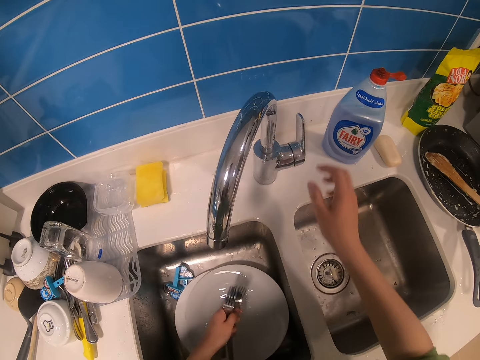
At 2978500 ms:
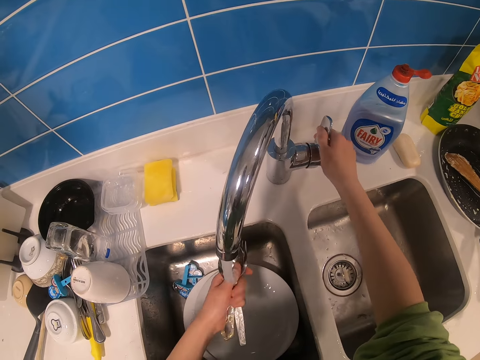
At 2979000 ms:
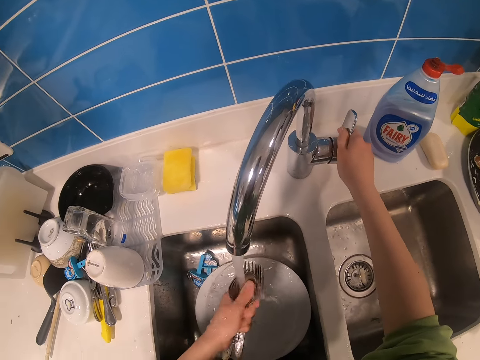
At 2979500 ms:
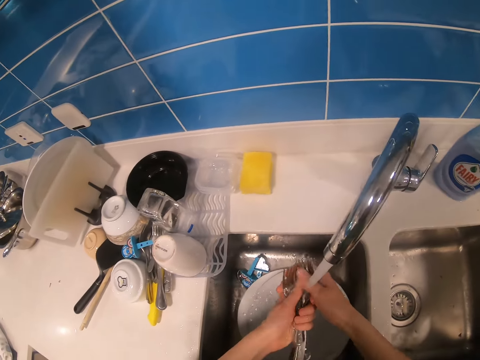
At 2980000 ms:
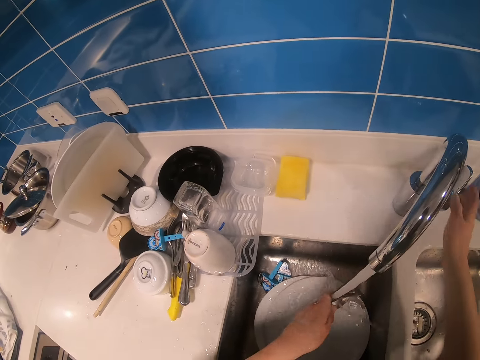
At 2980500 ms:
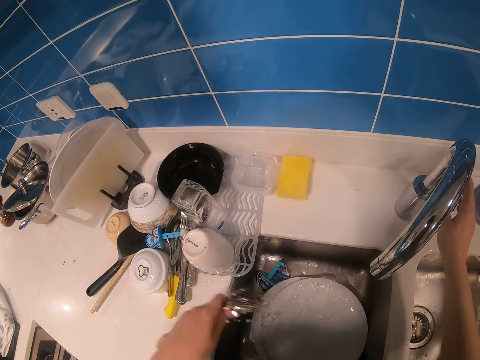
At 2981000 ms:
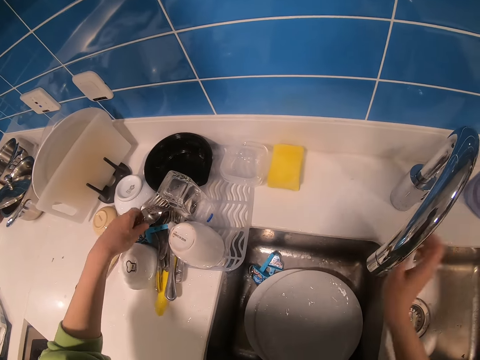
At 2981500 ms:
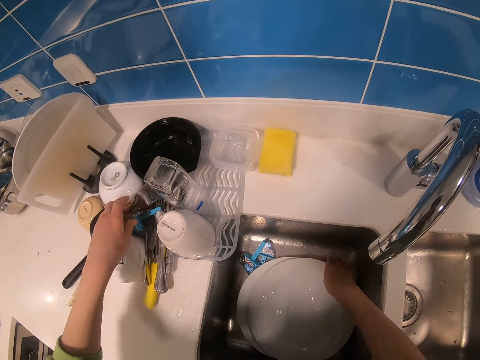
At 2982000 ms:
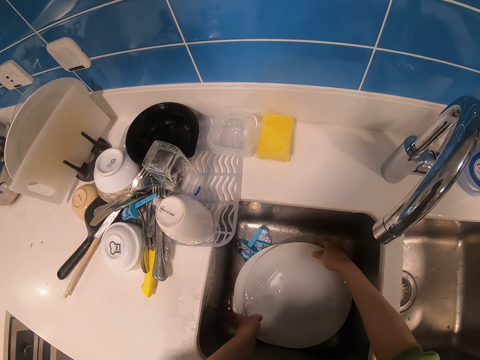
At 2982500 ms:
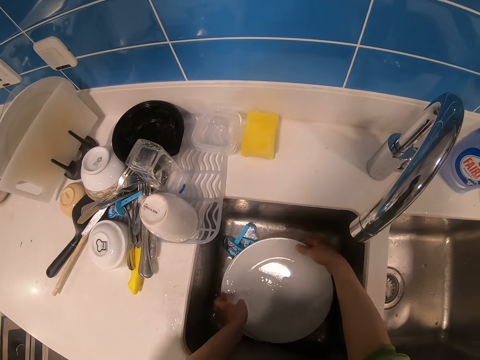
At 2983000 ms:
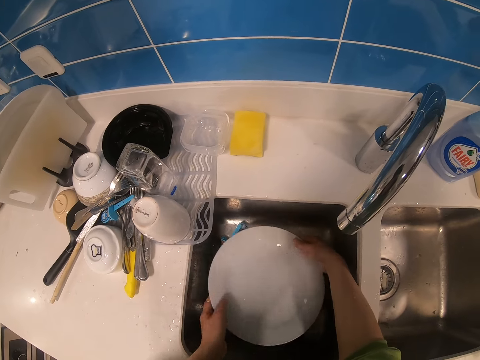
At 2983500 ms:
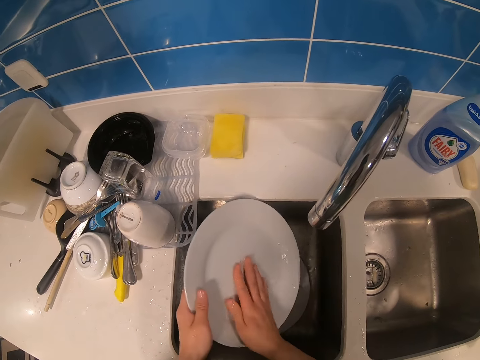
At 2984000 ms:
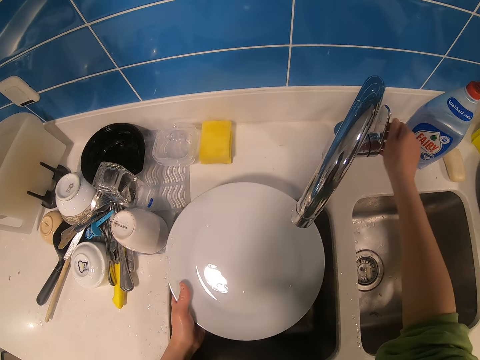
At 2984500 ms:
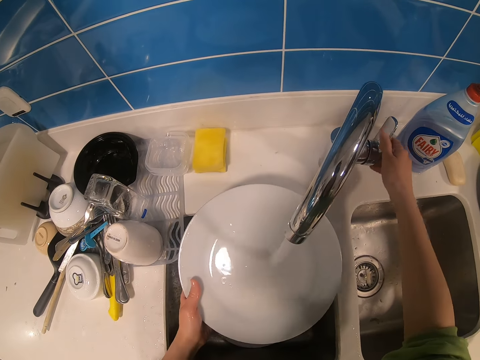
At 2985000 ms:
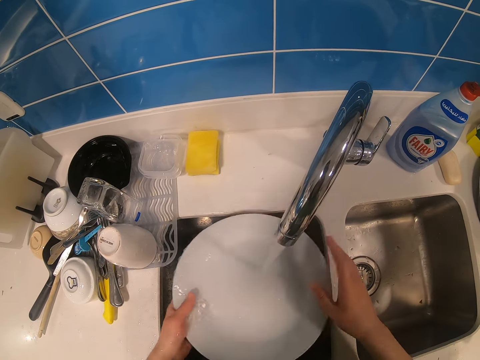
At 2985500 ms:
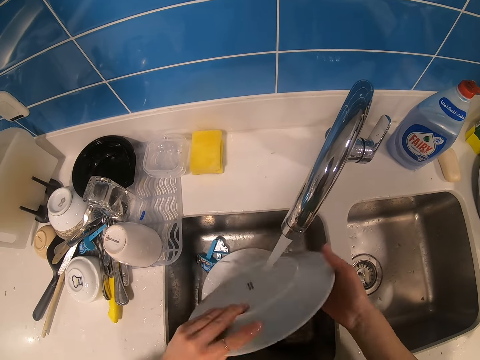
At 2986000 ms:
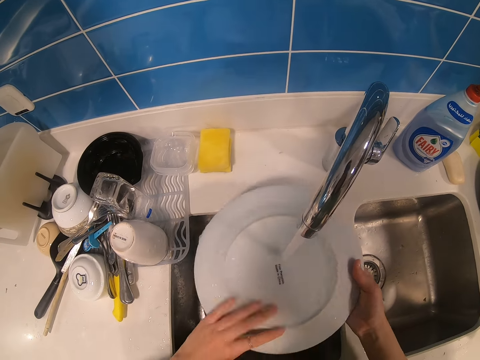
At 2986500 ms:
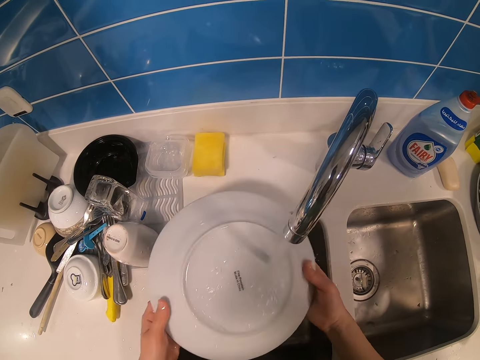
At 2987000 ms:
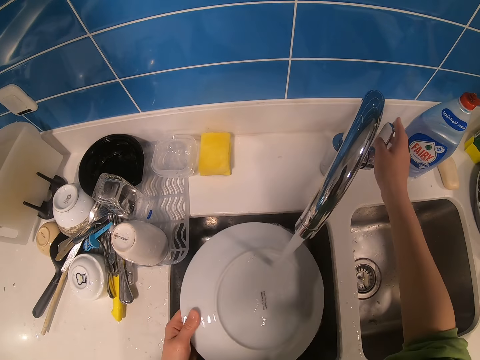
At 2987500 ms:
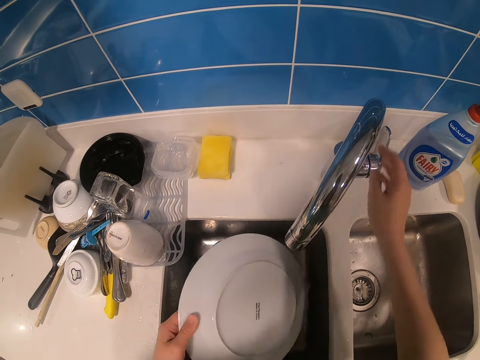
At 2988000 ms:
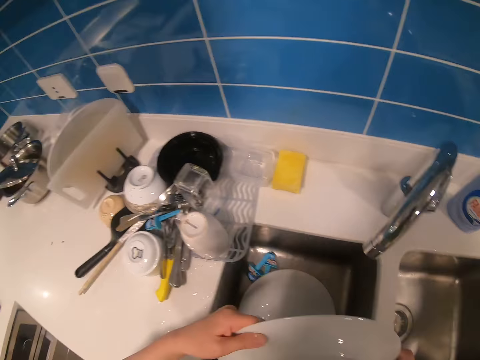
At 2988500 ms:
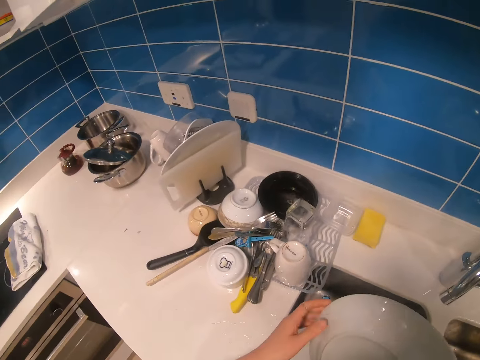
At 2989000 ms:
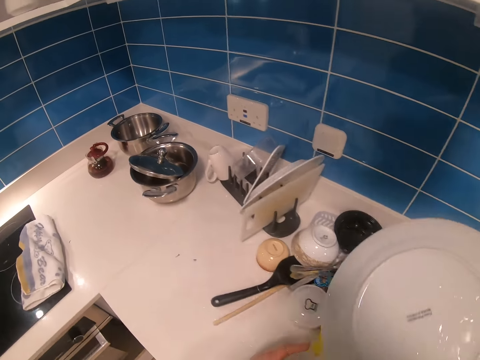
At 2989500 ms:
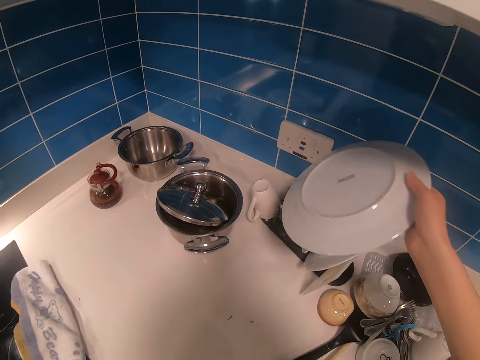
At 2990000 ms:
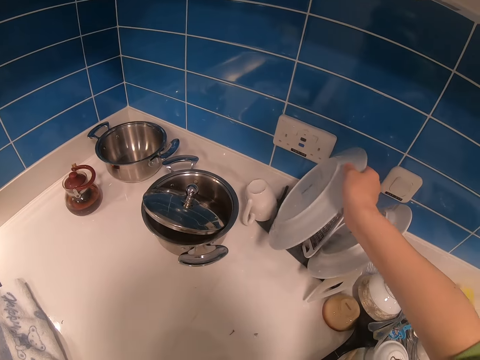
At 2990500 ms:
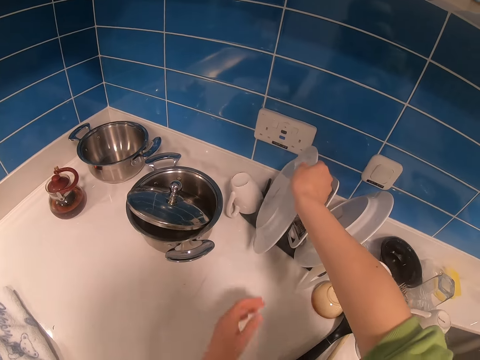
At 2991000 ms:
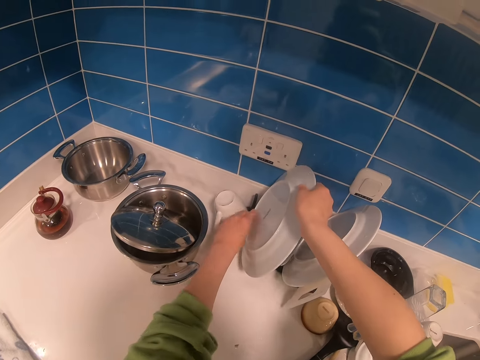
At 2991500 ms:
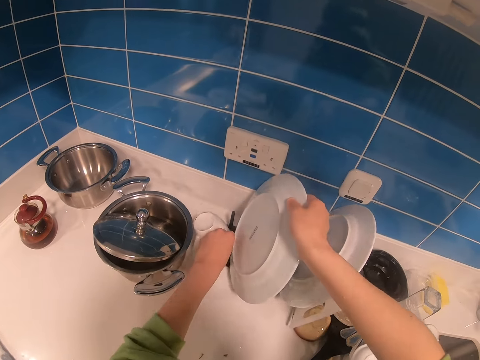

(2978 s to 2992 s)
The camera wearer picks up the spoons and forks. They open the tap, rinse the spoons and forks, close the tap, and place the spoons and forks on the rack. They pick up a plate. They wipe the plate. They open the tap, rinse the plate, and close the tap. They place the plate on the rack.

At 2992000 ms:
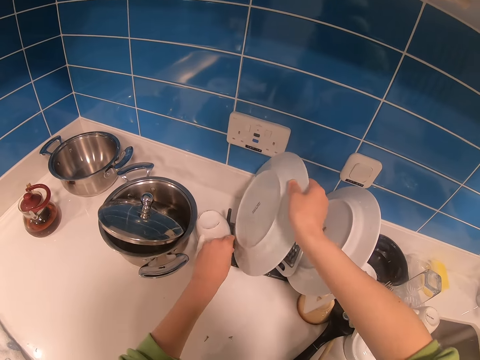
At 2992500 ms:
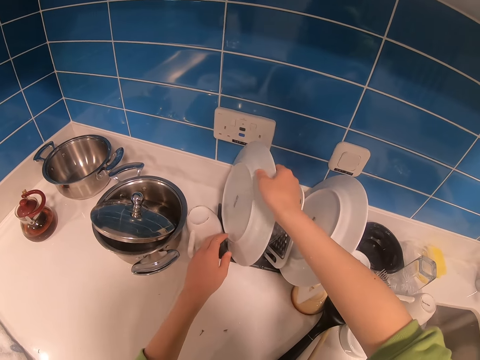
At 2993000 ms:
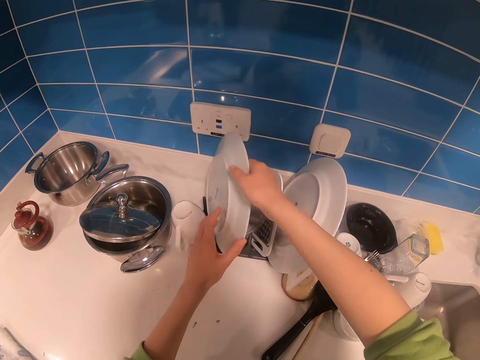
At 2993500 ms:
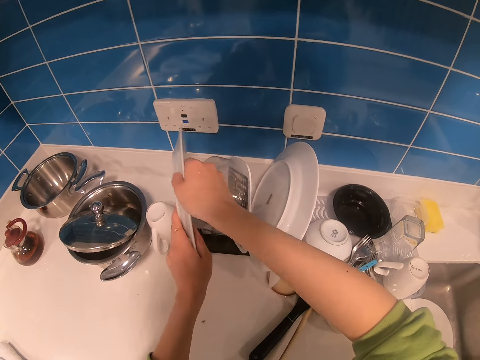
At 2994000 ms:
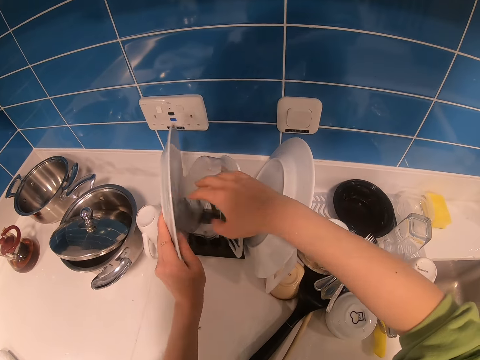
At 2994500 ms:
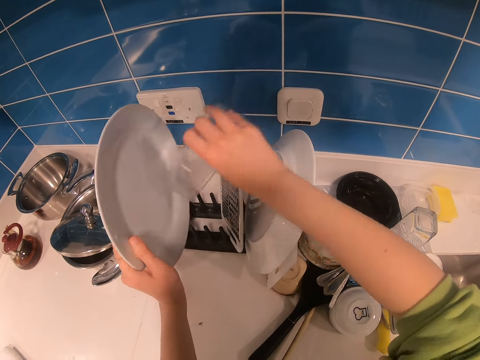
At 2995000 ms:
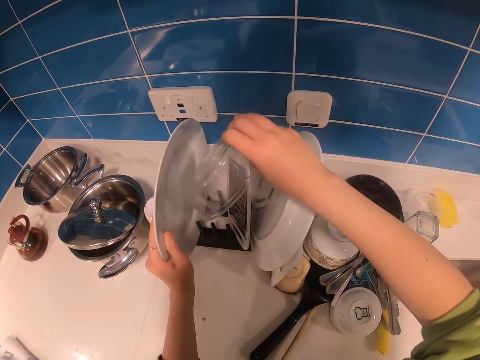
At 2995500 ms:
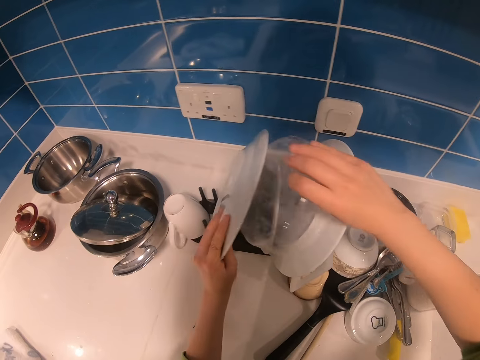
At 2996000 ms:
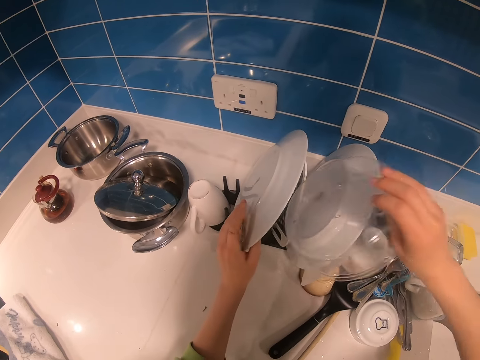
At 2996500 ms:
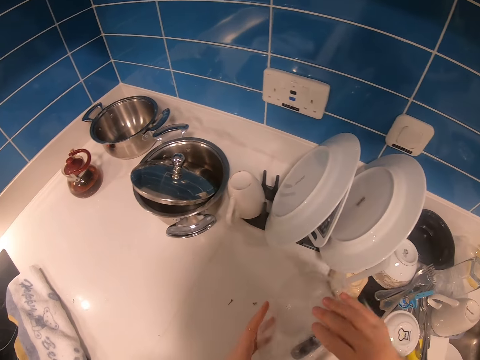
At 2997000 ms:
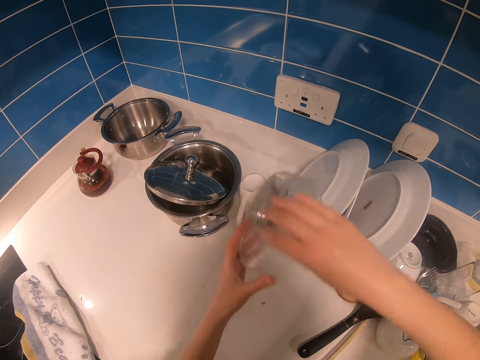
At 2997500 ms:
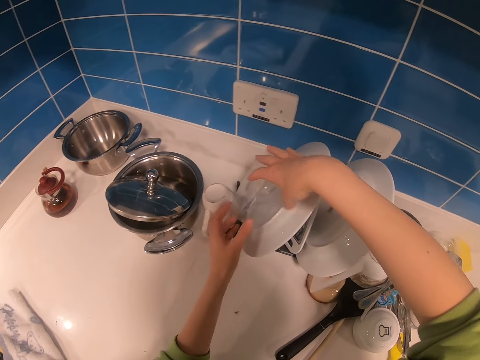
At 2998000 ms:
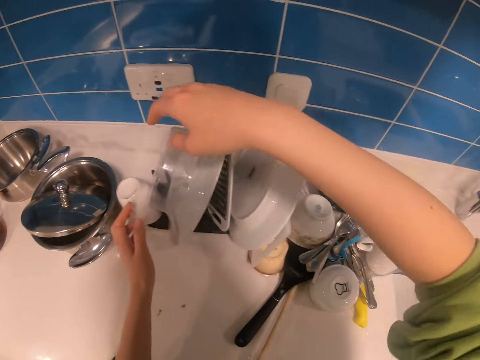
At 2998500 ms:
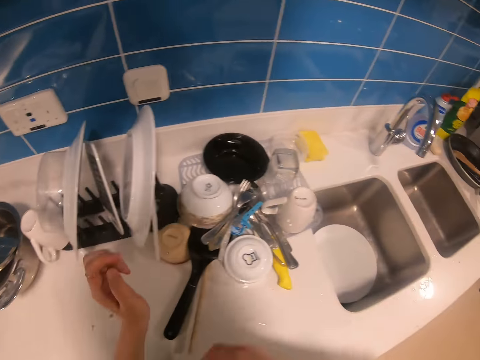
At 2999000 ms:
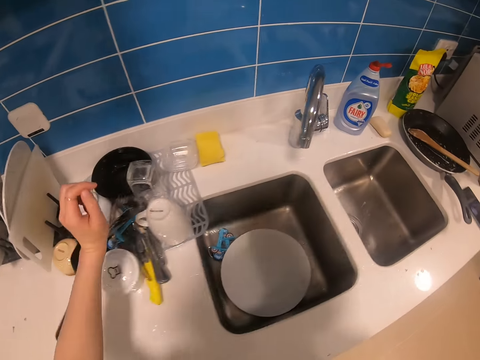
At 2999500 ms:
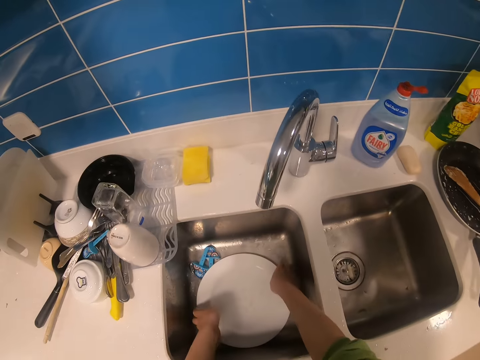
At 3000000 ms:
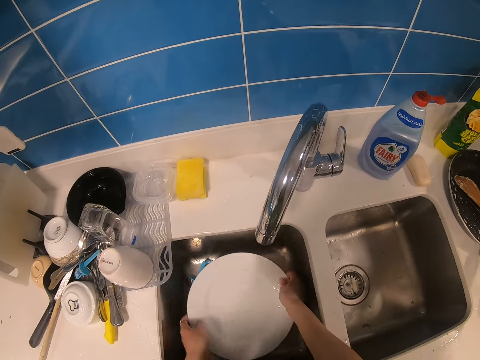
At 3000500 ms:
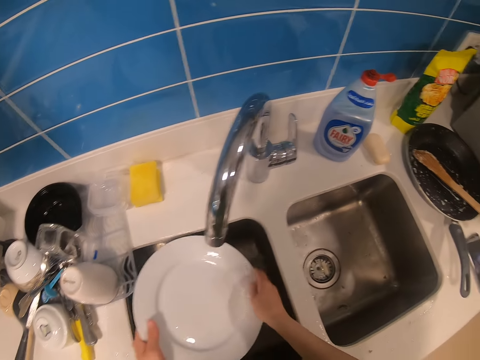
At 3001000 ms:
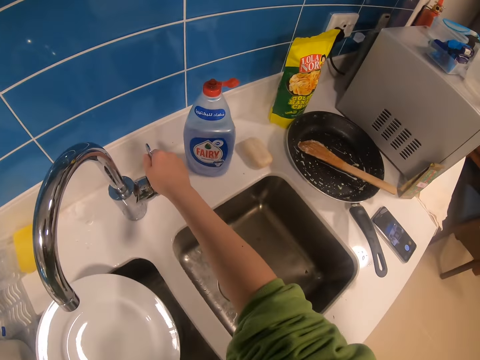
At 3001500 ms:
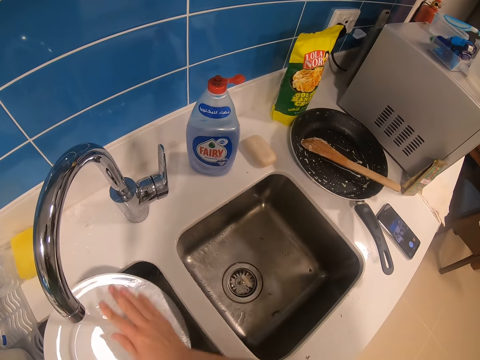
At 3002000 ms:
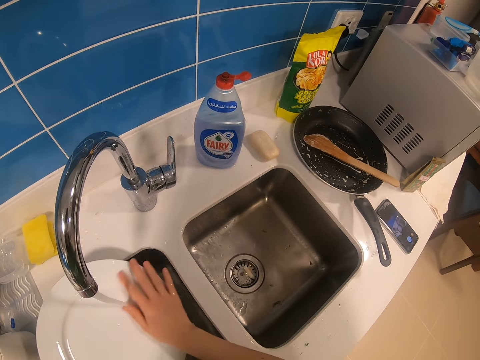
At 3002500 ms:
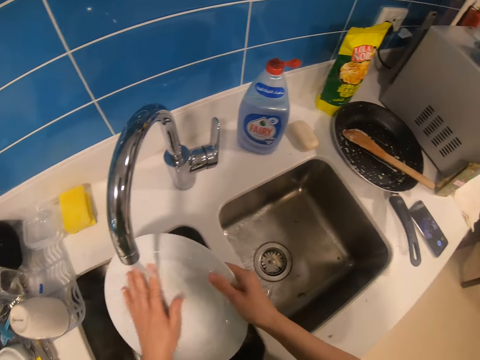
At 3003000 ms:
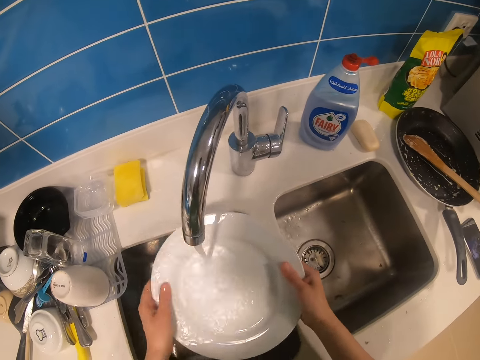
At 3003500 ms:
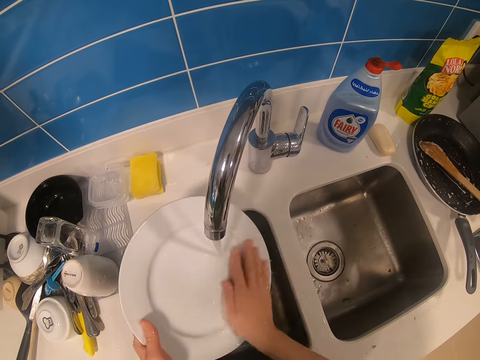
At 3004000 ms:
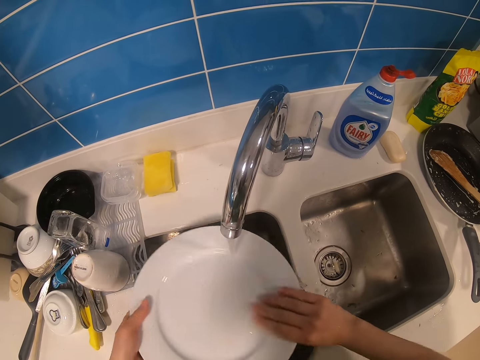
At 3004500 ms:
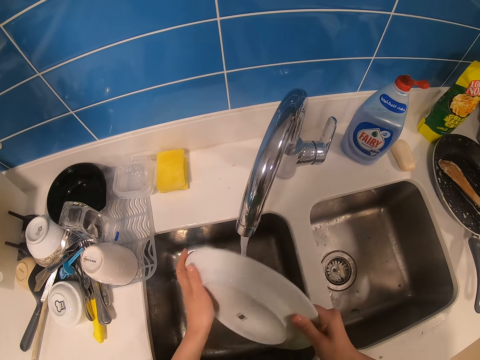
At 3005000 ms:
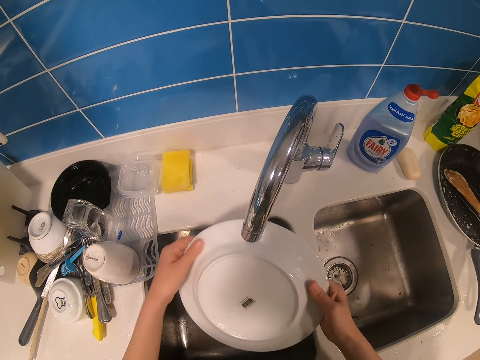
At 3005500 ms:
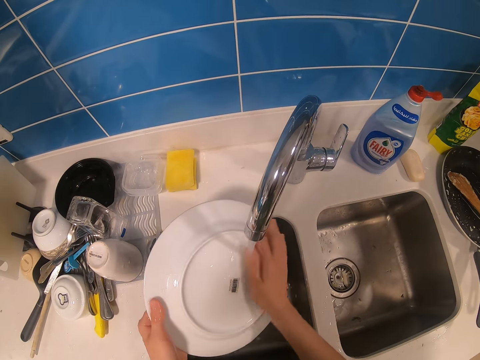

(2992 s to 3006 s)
The camera wearer pulls the rack. They hold the plate. They pick up a plastic tin or dish. They hold the dish. They place the plastic tin on the rack. They pull the shirt. They pick up a plate, open the tap, and rinse the plate.
